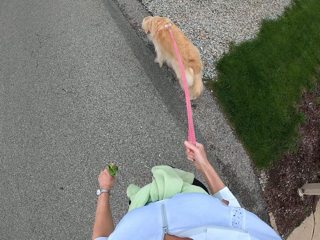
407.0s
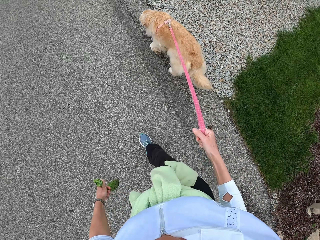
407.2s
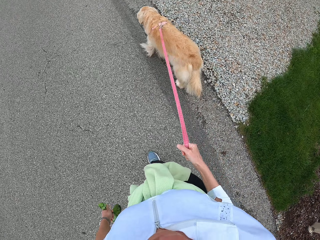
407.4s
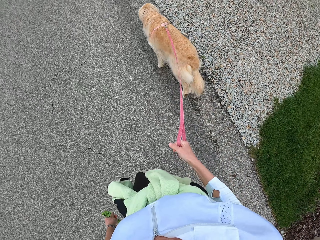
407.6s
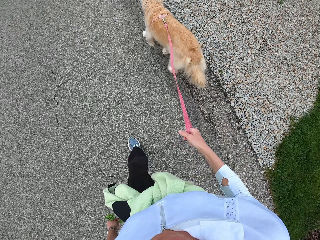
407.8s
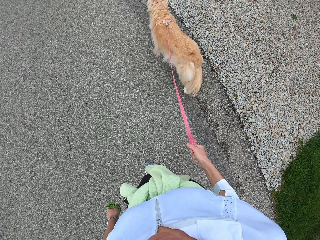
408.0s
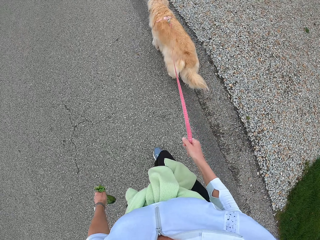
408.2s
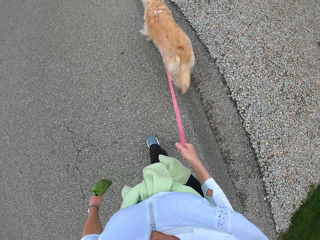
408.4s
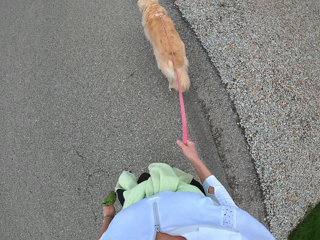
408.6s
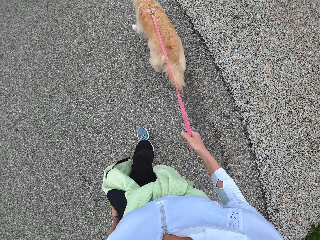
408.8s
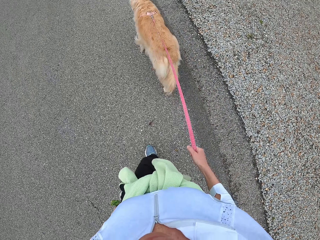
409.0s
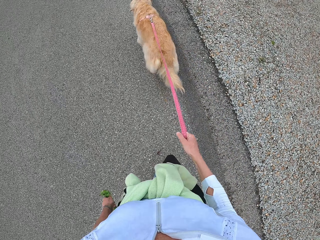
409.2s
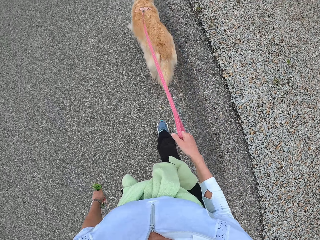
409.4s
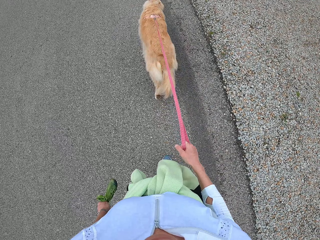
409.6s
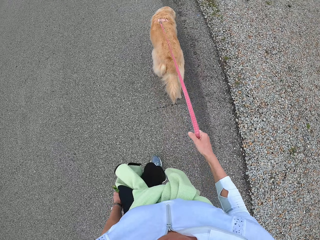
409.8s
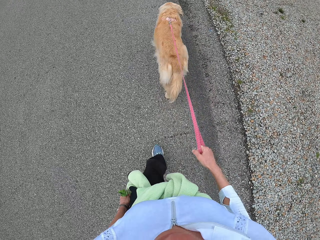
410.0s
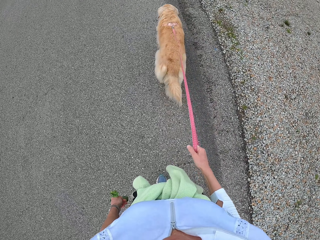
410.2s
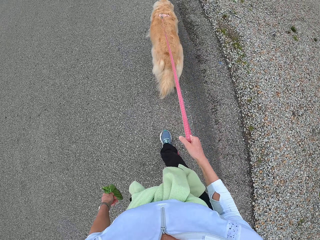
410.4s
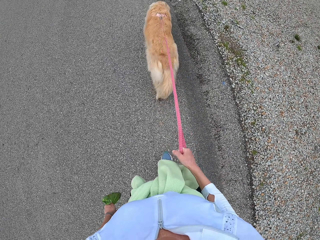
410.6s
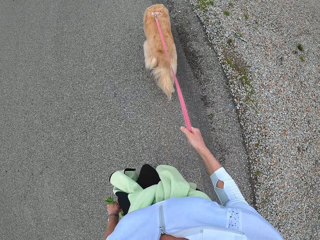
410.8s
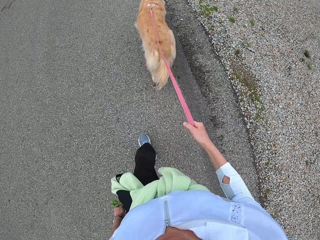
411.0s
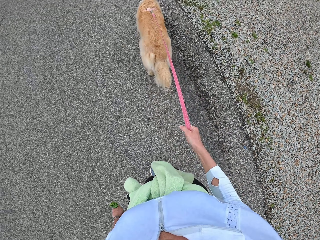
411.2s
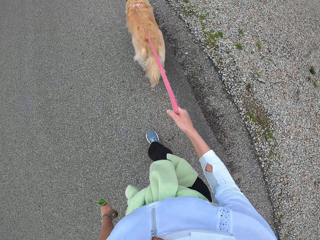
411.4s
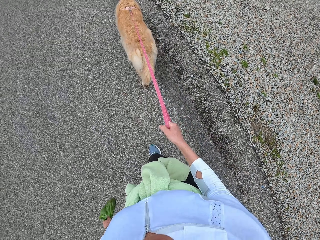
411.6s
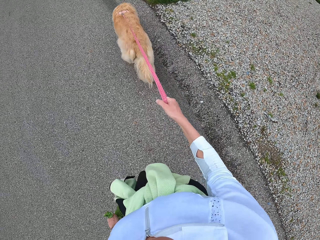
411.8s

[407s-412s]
The camera wearer walks with a dog leashed.

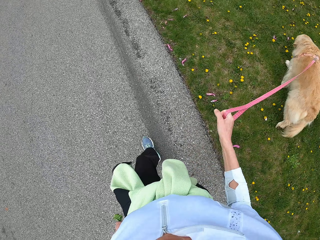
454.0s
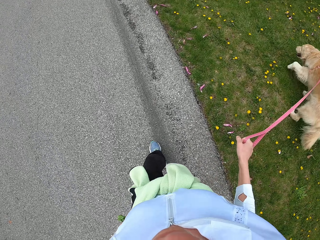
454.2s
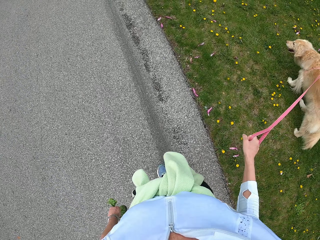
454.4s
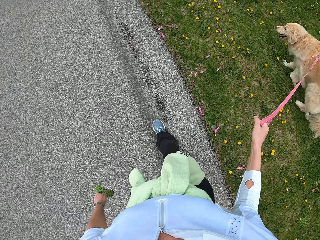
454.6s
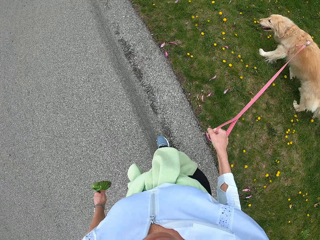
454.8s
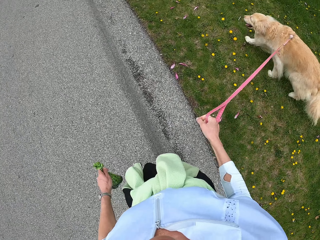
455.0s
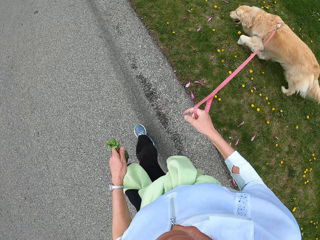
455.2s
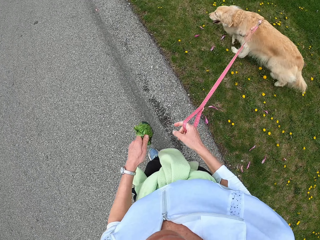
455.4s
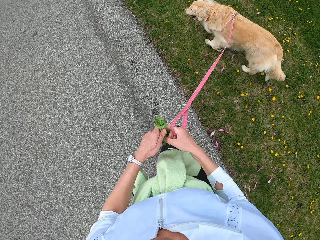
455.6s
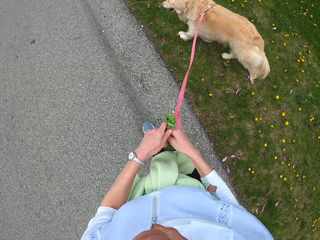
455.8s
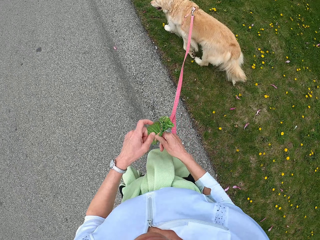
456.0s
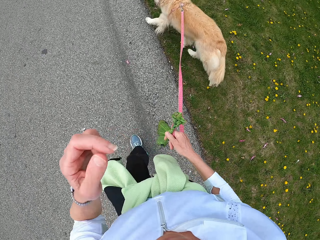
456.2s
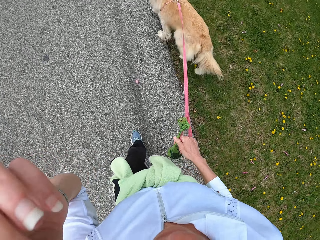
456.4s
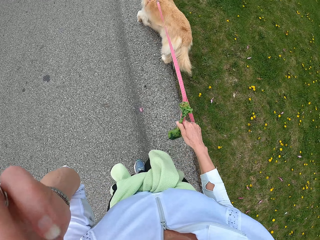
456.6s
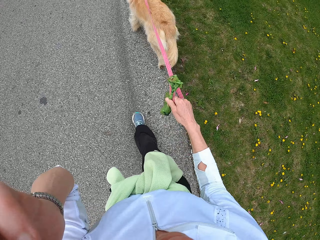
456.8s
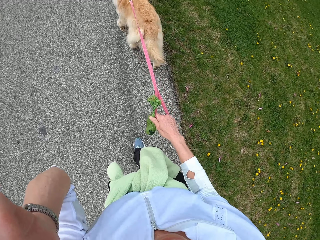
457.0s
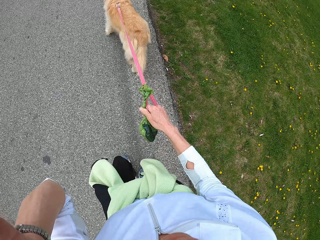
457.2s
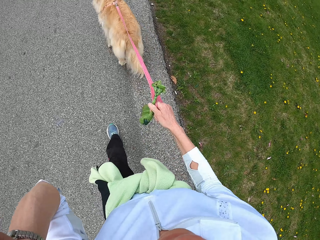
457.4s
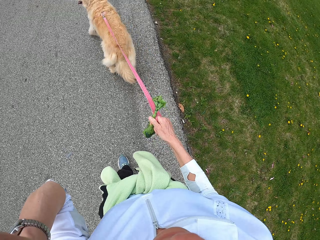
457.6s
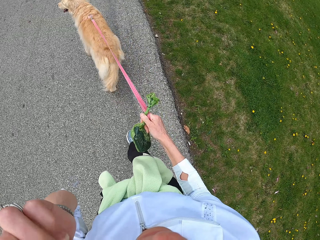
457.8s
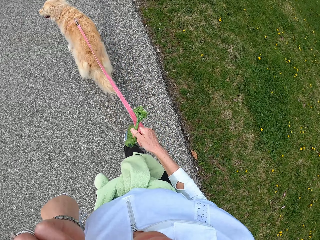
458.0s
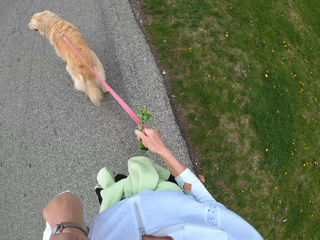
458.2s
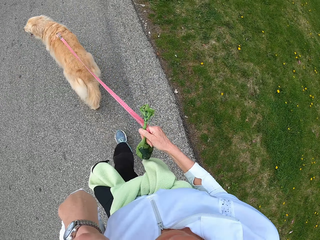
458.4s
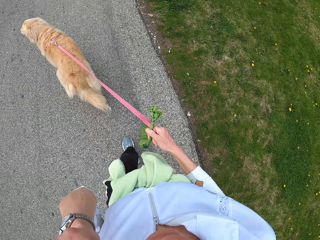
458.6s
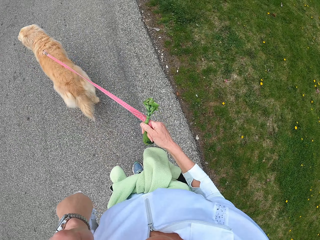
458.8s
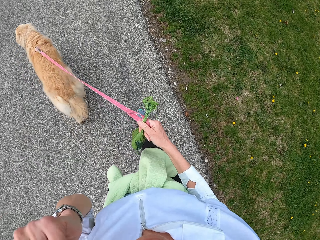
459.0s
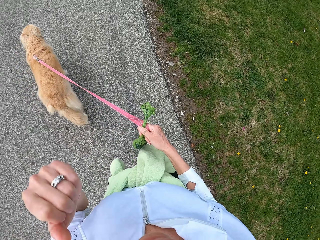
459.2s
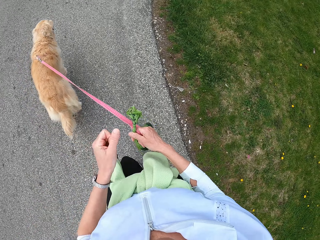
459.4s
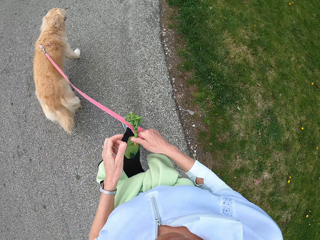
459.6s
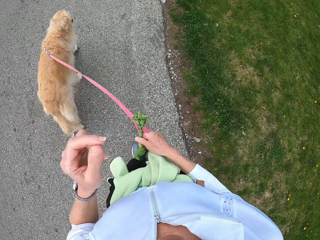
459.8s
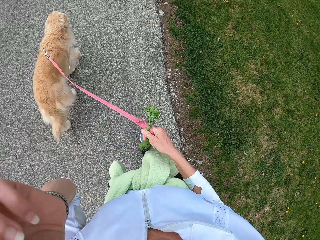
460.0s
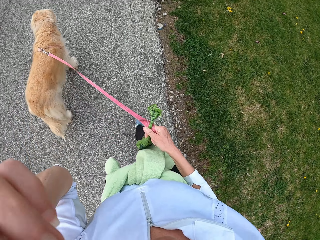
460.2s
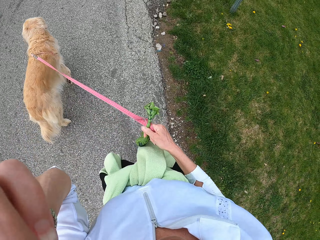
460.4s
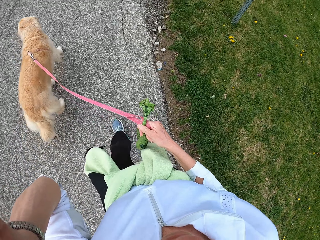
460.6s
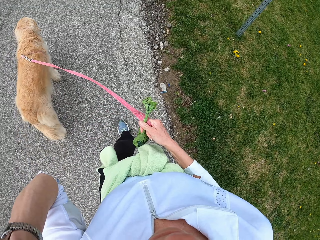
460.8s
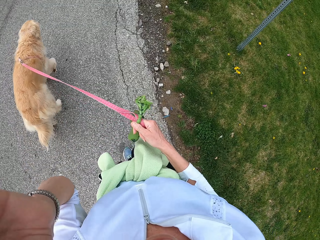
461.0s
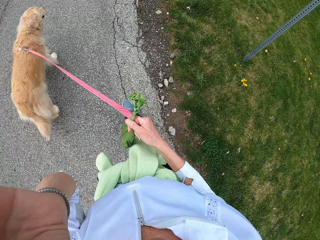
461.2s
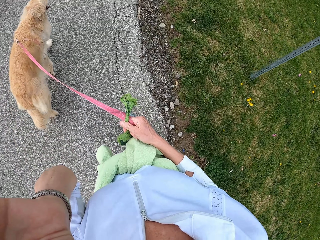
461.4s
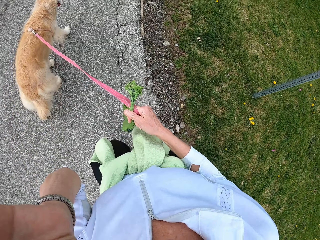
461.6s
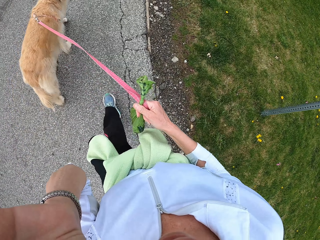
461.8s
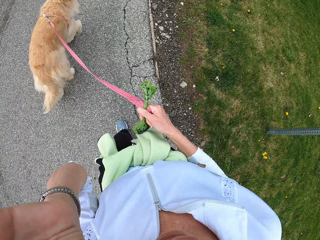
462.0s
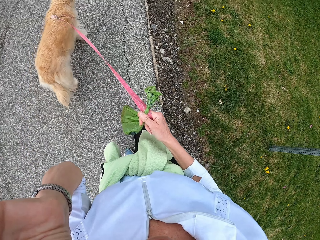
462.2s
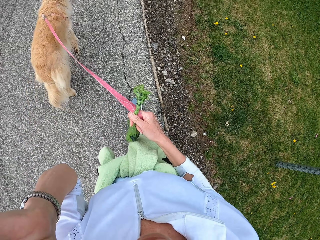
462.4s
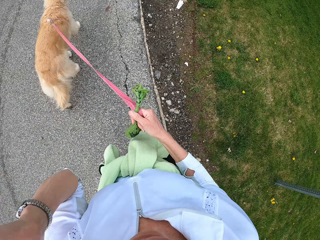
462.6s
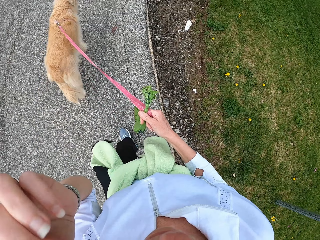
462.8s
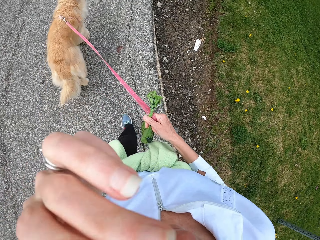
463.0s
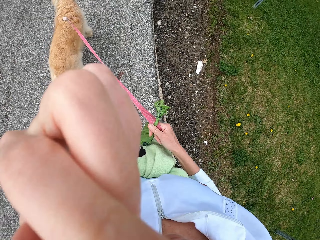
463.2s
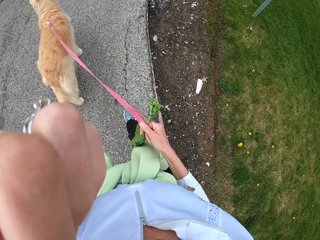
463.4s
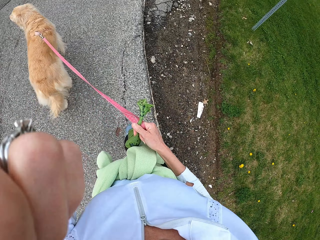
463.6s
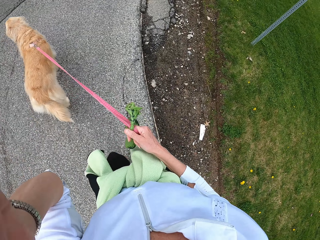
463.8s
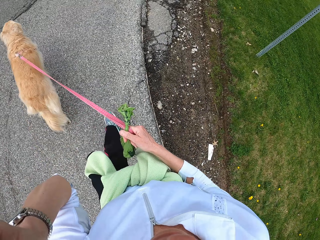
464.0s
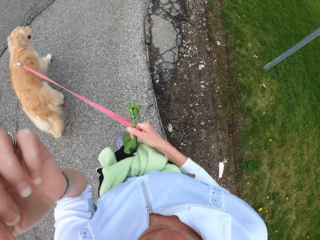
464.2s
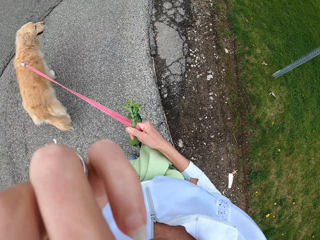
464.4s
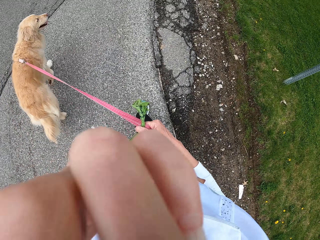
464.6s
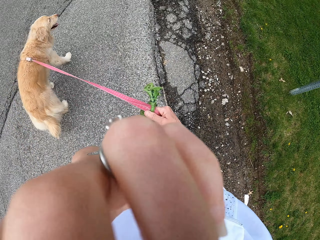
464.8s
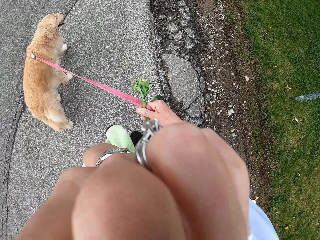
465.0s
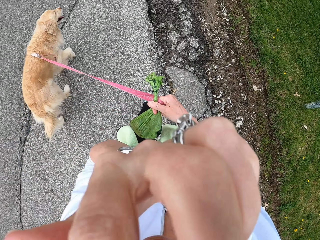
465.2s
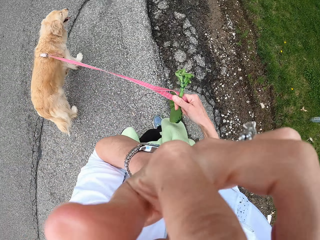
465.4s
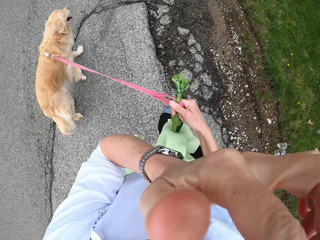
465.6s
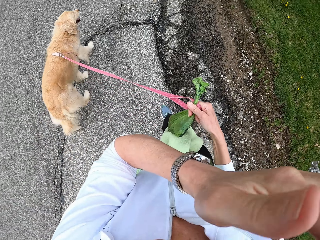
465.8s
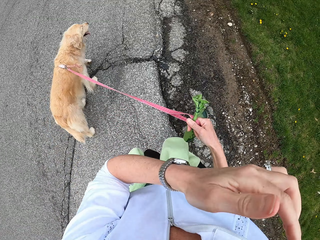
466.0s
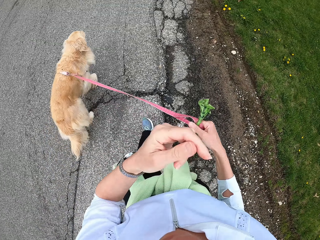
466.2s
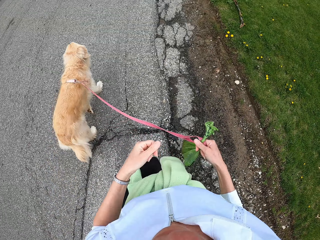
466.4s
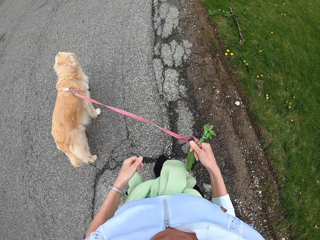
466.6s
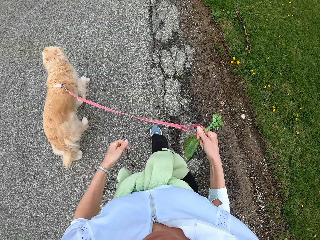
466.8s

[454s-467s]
The camera wearer takes something with his right hand. He touches his face with his left hand. He walks with a dog leashed. He touches his face with his left hand. He walks with the dog leashed.
